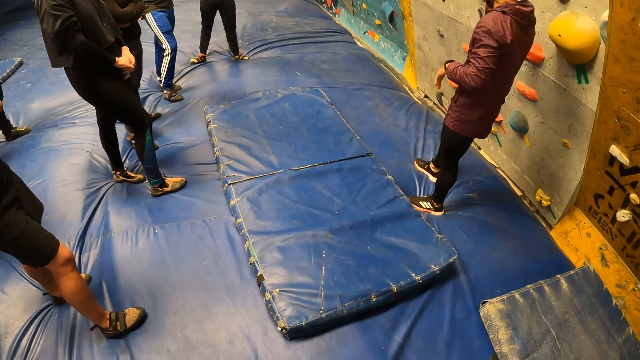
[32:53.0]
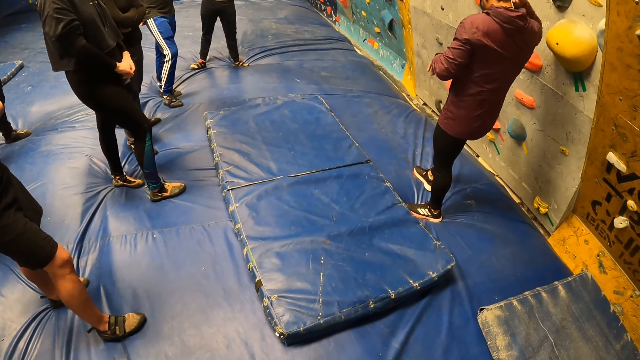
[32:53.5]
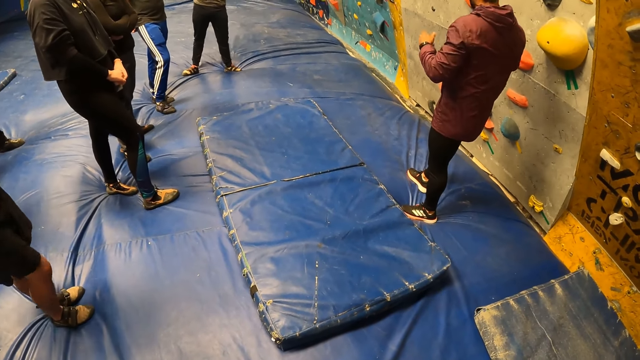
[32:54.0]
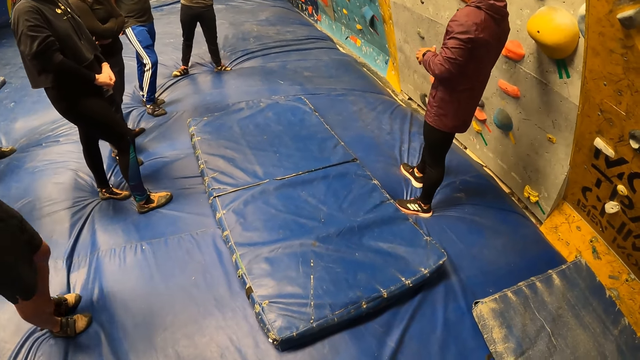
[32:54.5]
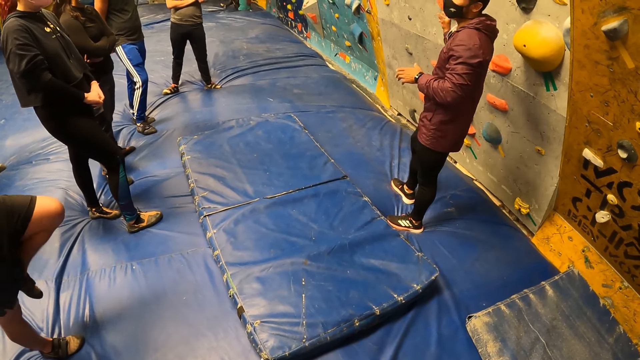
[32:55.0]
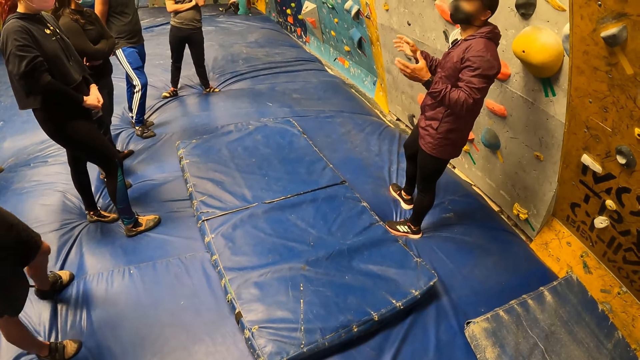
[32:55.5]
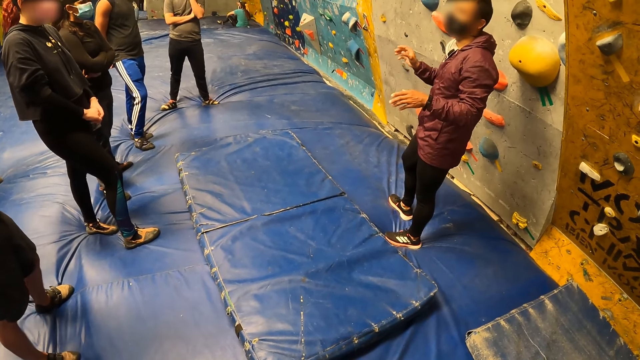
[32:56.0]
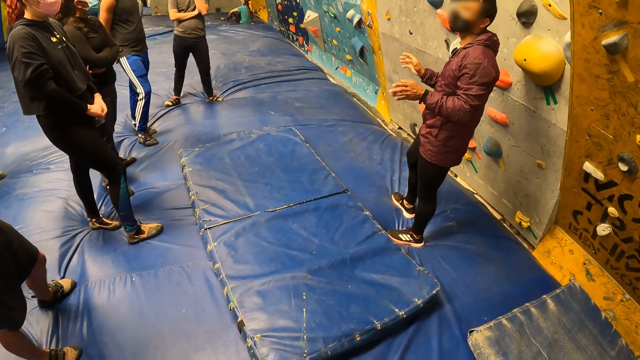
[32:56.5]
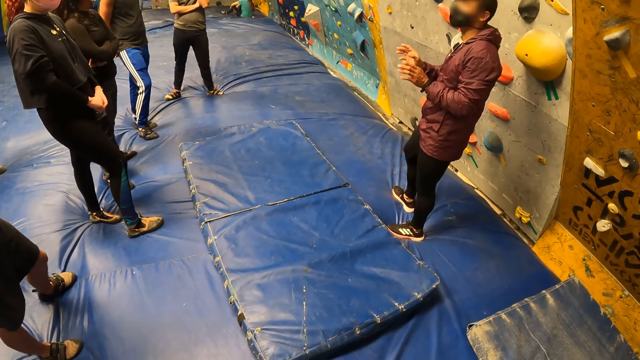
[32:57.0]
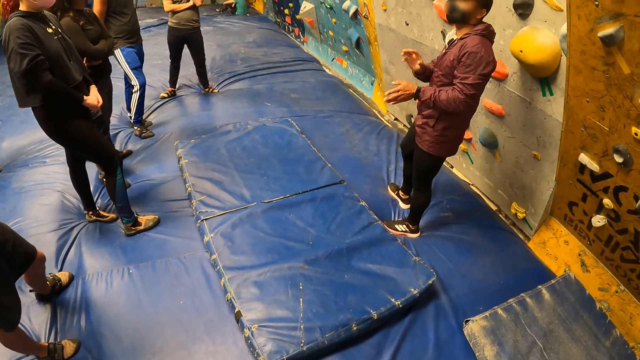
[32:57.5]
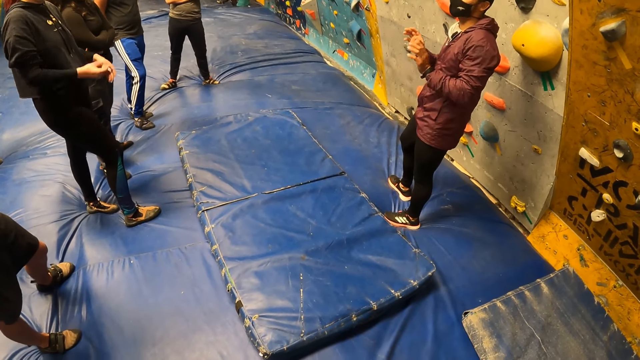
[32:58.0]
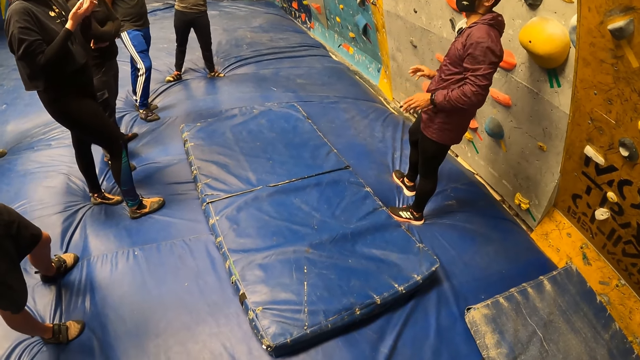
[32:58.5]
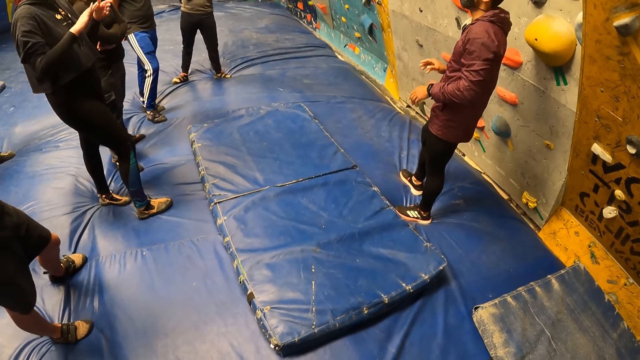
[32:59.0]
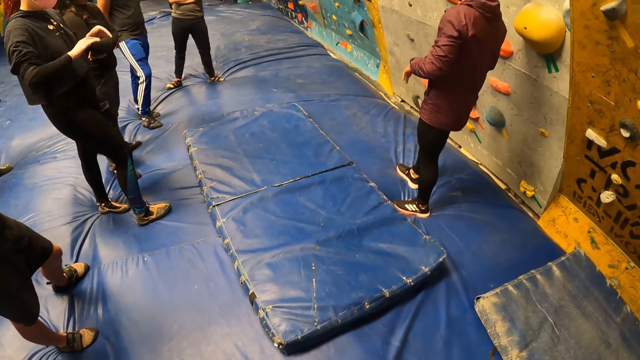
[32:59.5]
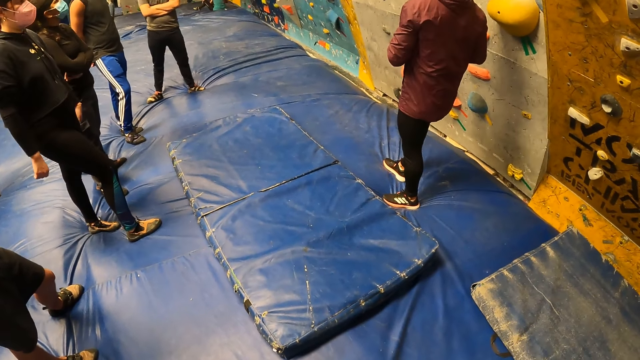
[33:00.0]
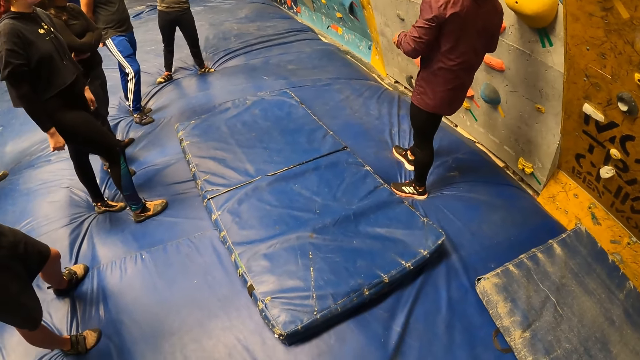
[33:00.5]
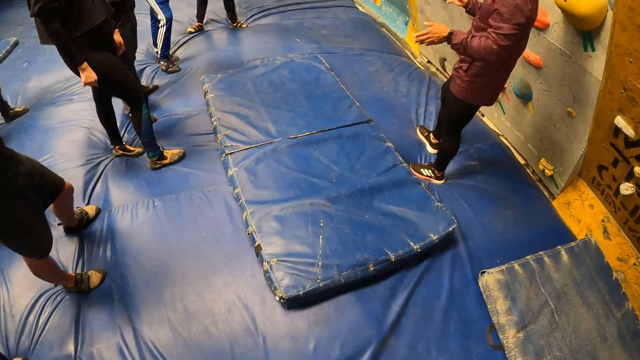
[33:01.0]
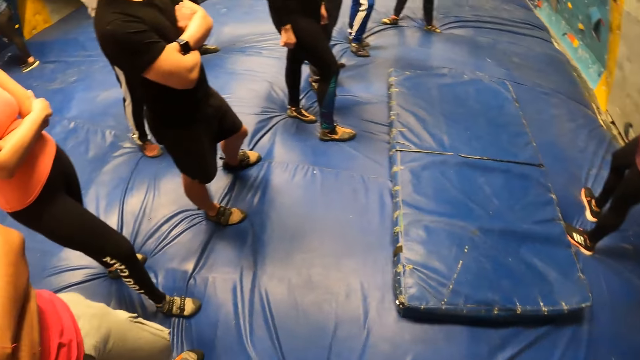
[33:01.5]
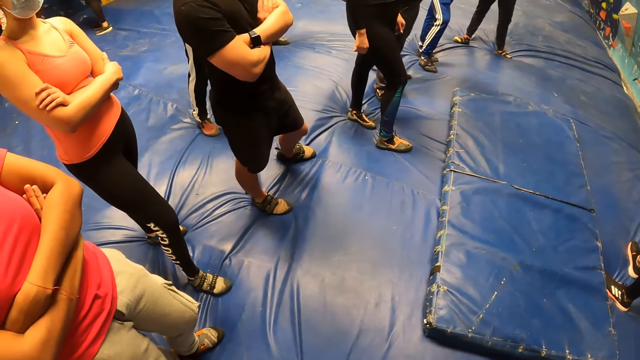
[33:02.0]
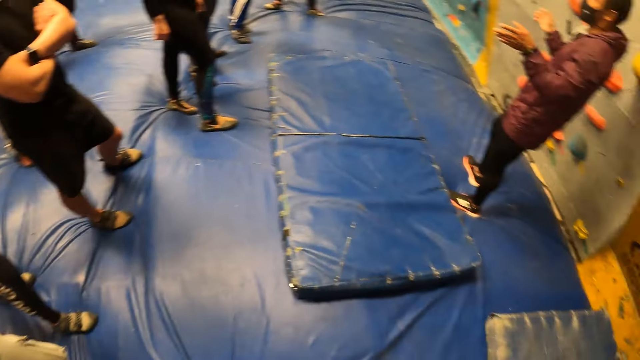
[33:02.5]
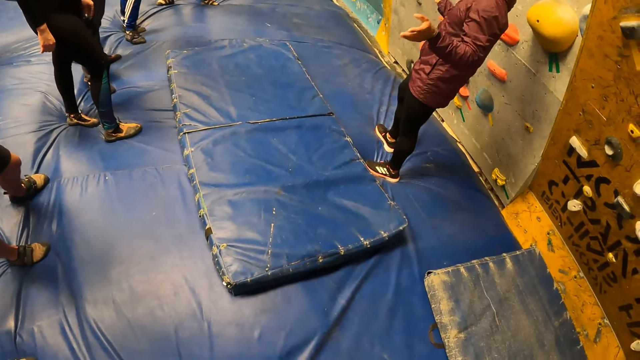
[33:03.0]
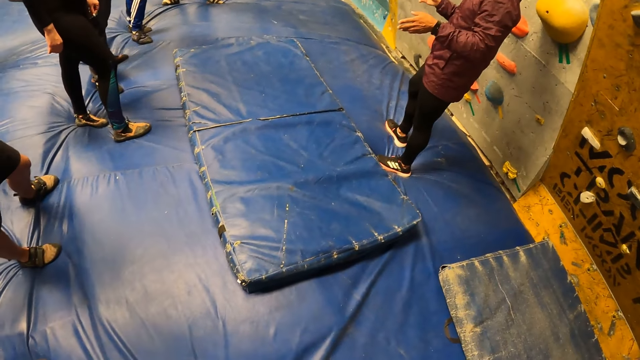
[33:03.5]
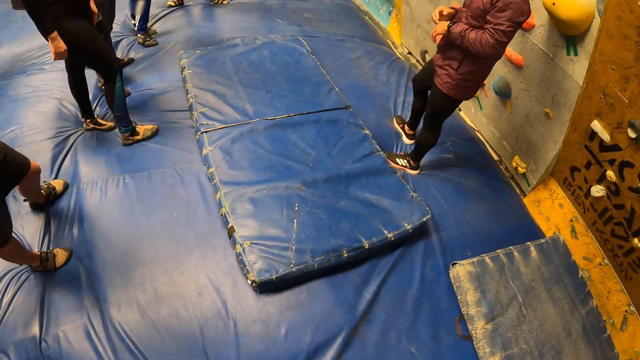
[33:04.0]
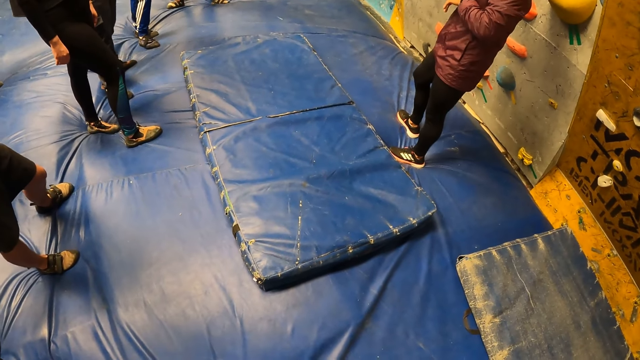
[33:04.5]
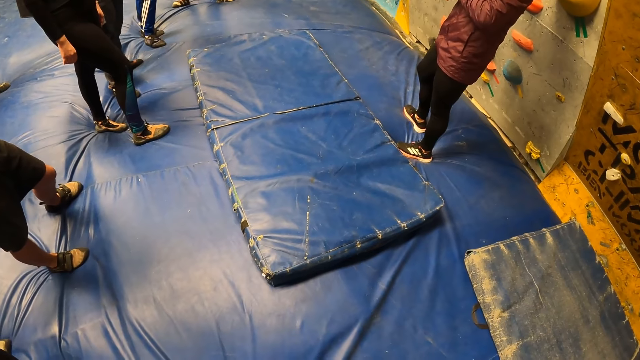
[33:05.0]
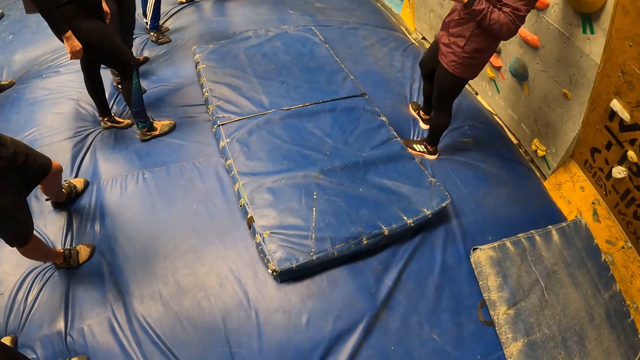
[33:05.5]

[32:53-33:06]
The camera wearer looks around. They look around again.

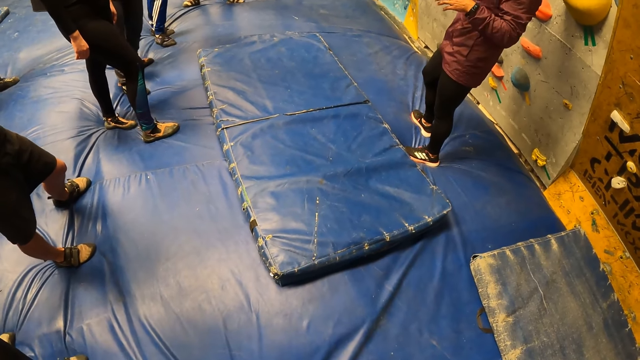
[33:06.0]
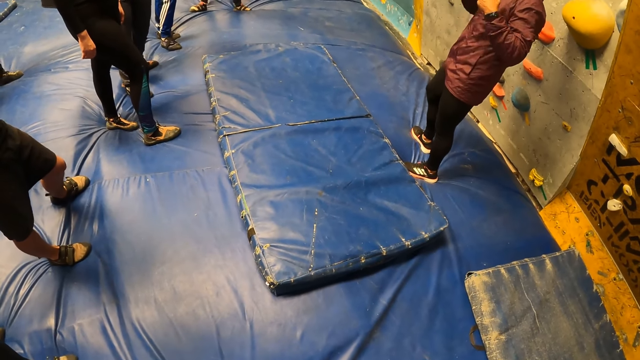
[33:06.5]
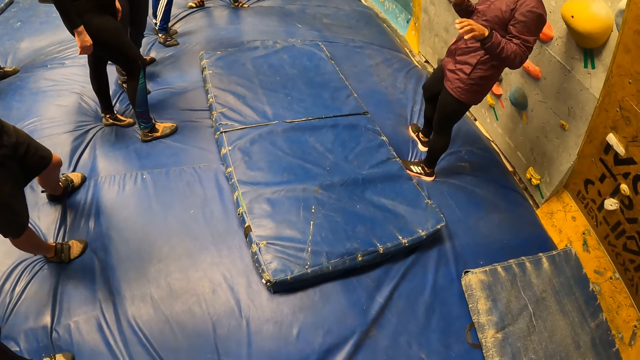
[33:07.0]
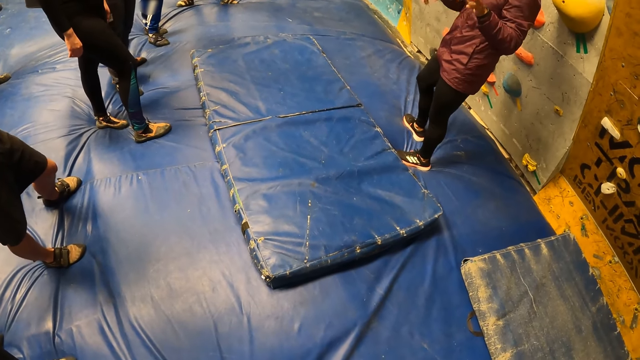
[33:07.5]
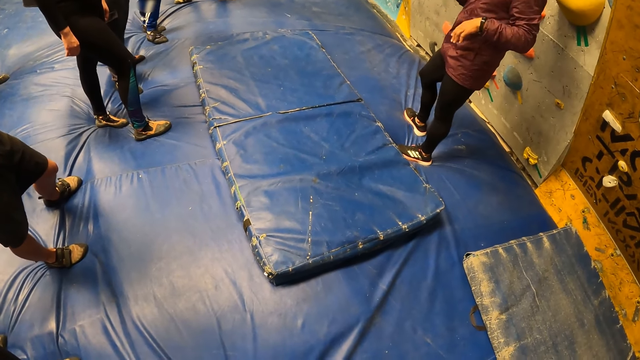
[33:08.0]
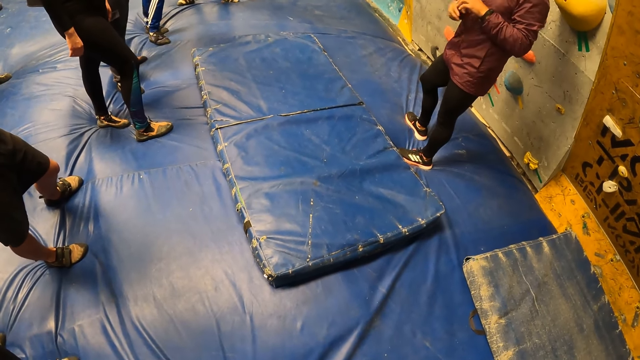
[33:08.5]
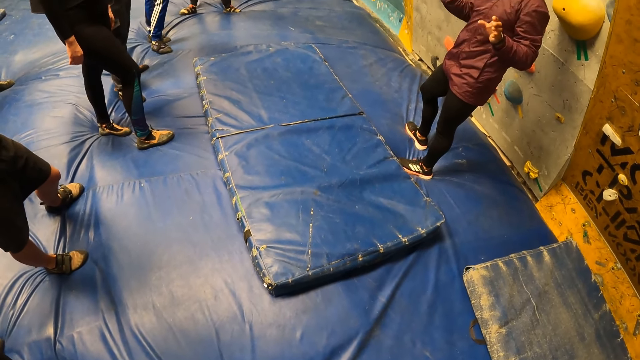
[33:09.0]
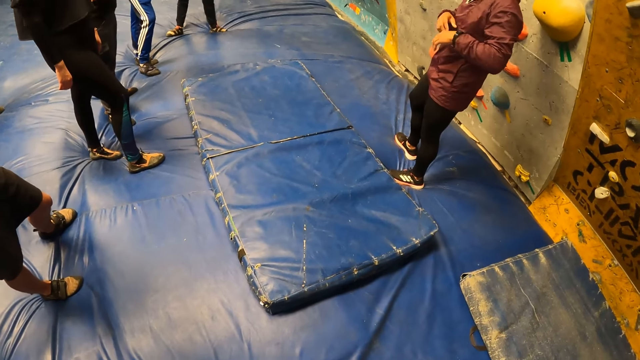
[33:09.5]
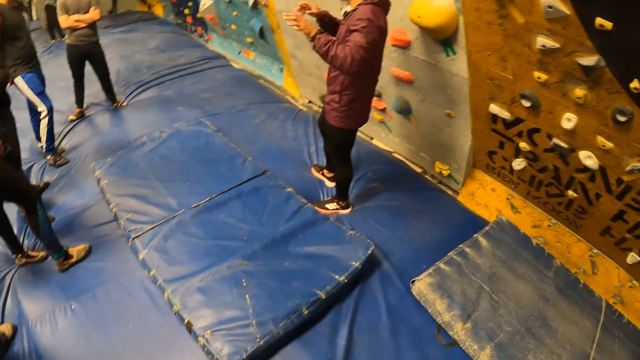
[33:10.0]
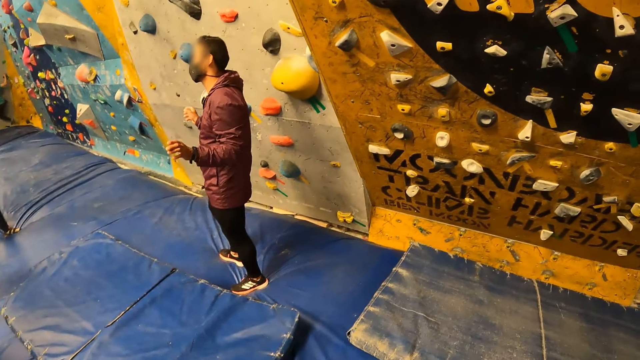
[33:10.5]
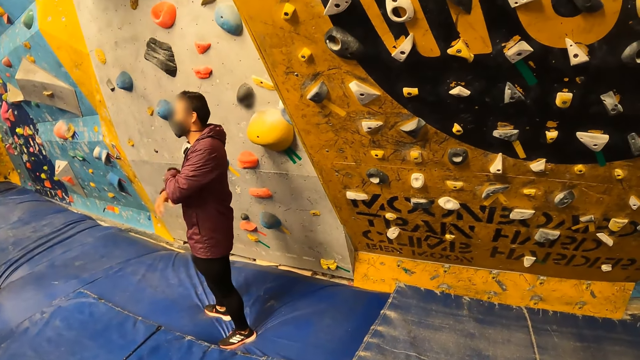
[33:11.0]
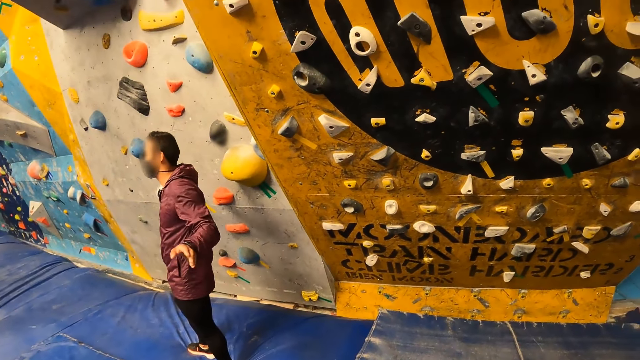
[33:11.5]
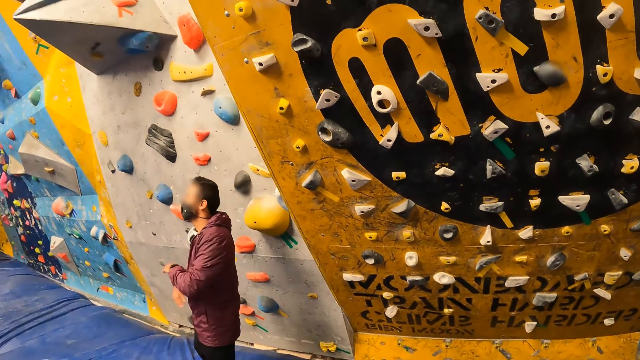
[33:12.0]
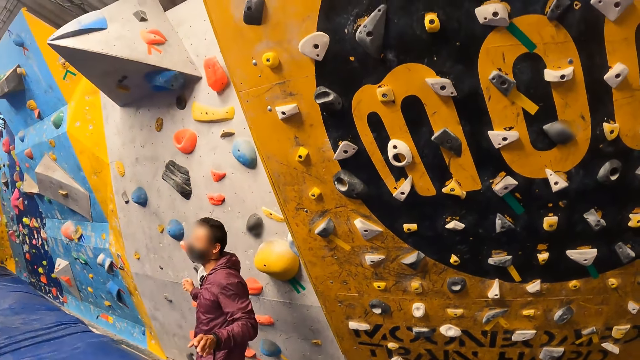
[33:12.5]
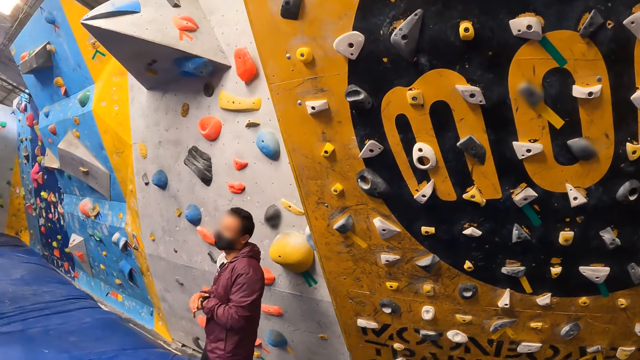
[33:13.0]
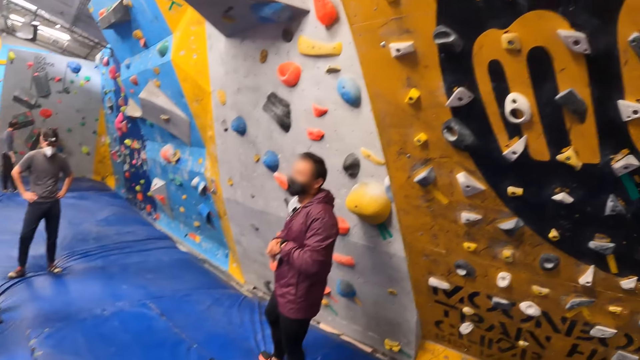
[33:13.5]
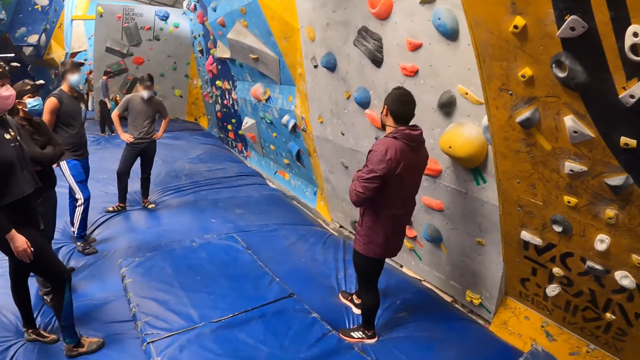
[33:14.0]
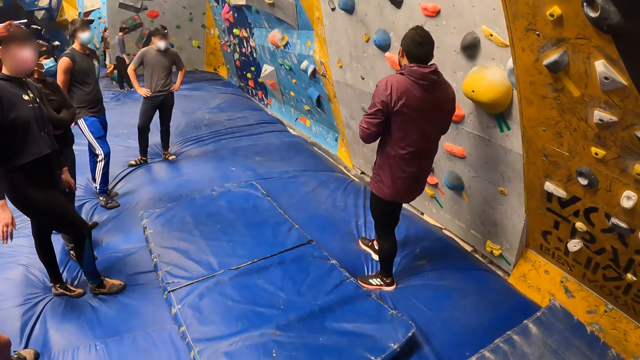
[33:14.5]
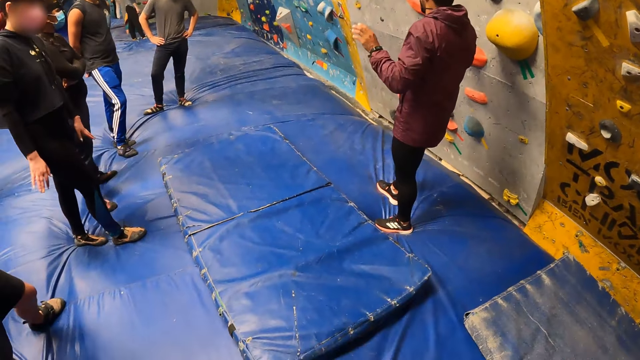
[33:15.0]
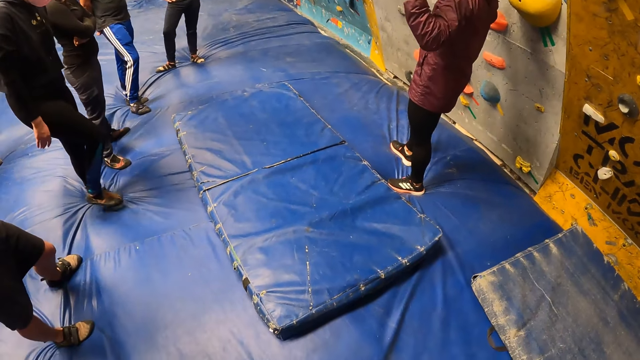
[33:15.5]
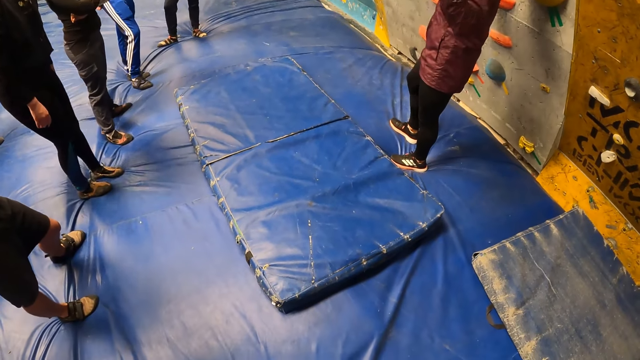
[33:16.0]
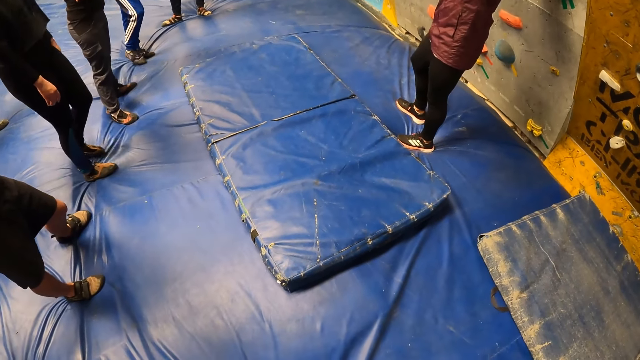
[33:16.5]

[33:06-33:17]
The camera wearer looks around. They look around again.
